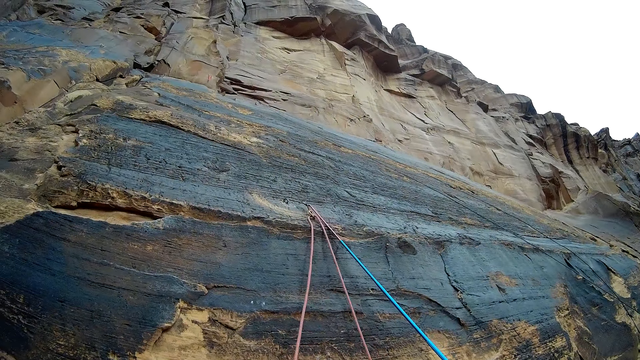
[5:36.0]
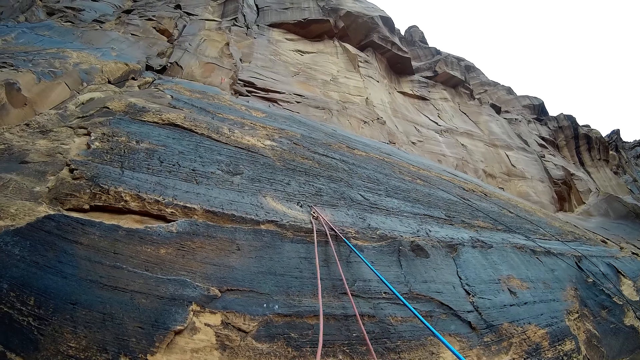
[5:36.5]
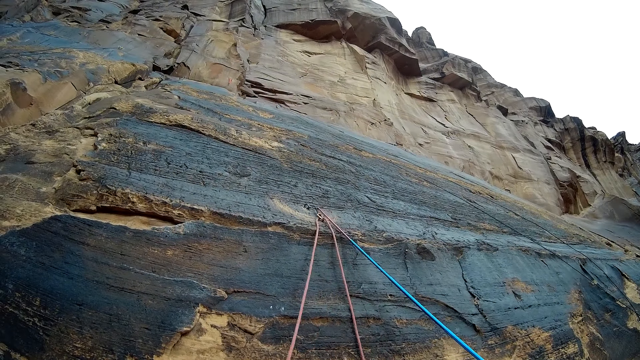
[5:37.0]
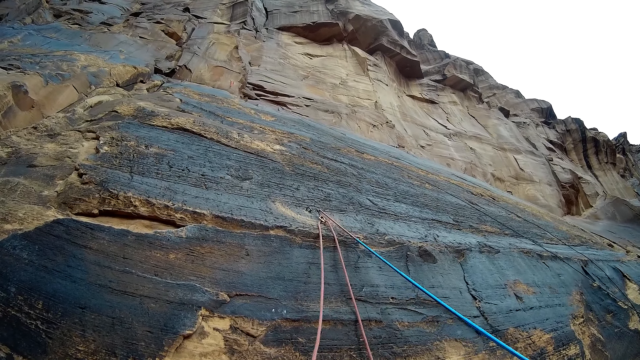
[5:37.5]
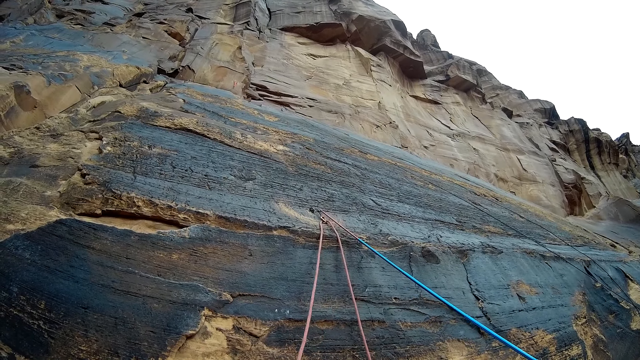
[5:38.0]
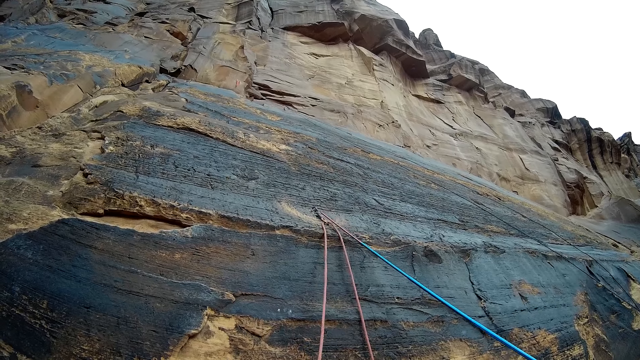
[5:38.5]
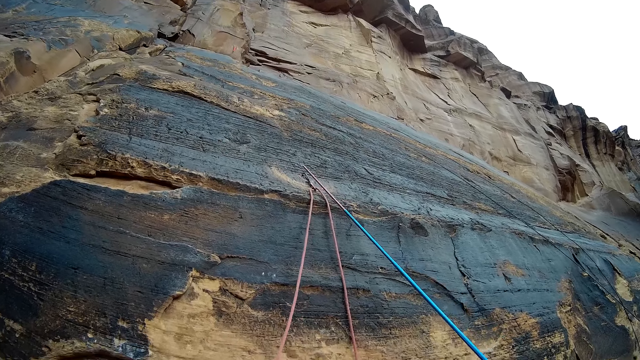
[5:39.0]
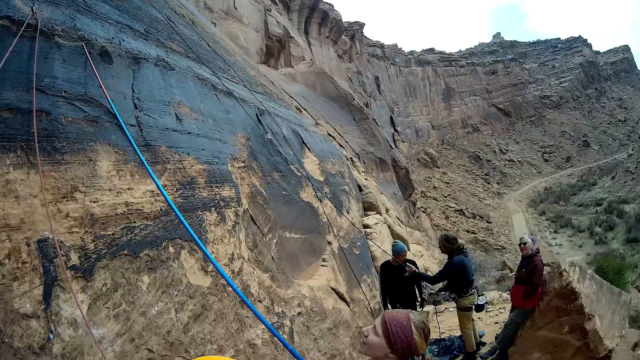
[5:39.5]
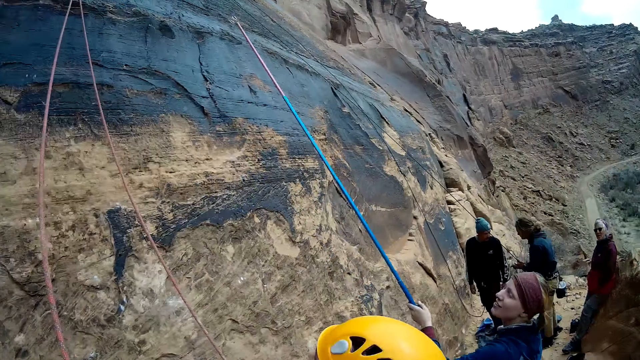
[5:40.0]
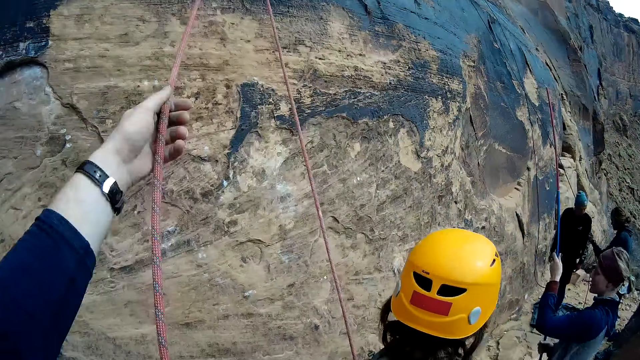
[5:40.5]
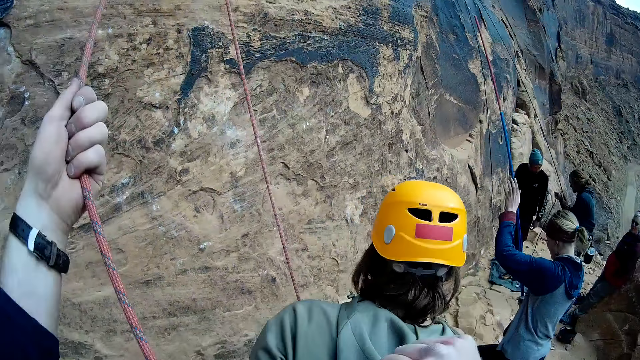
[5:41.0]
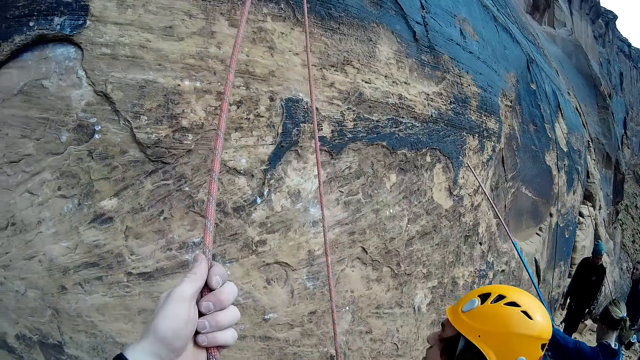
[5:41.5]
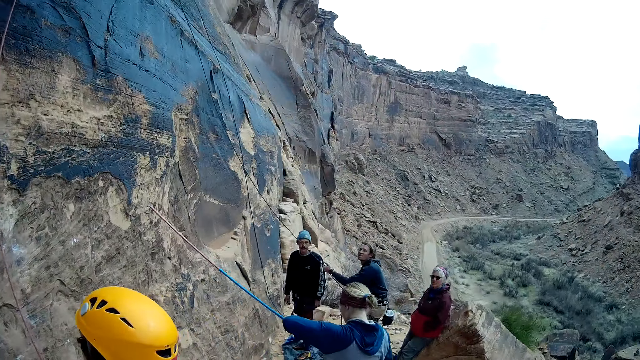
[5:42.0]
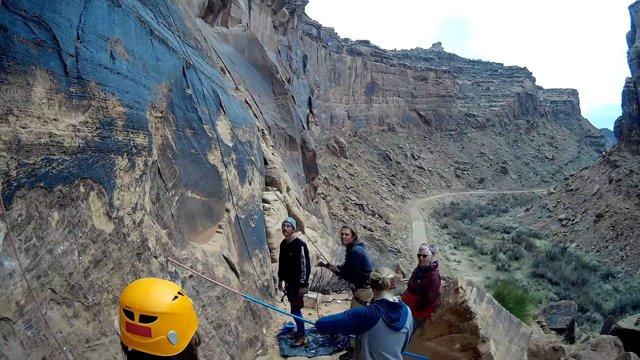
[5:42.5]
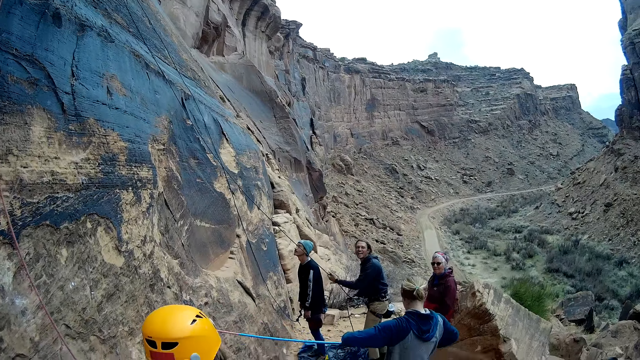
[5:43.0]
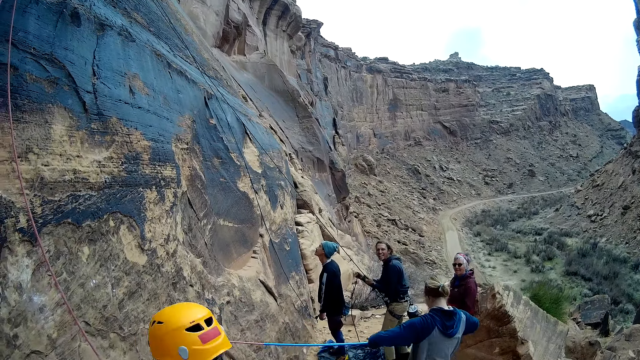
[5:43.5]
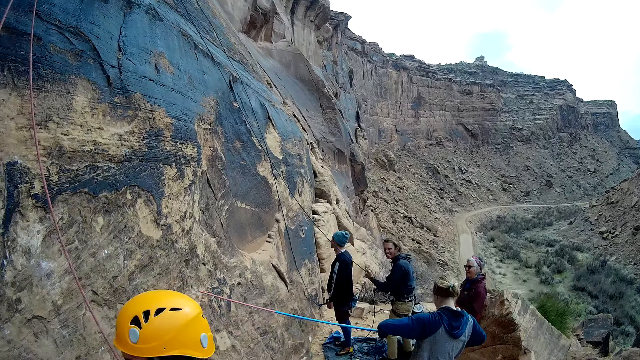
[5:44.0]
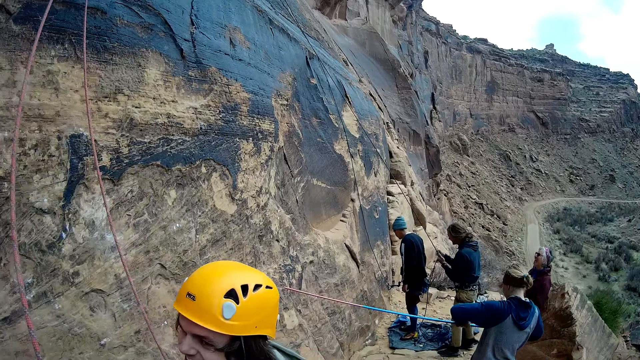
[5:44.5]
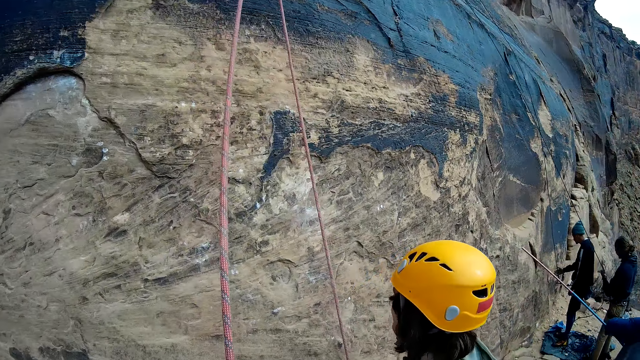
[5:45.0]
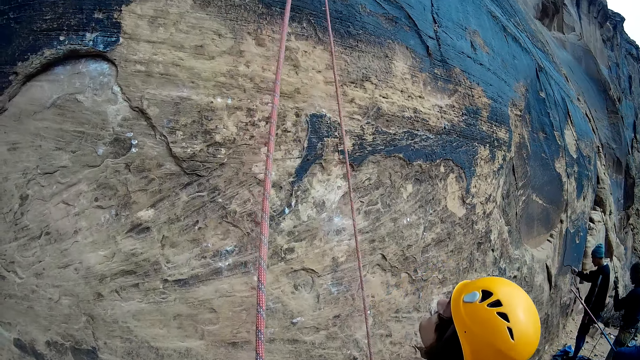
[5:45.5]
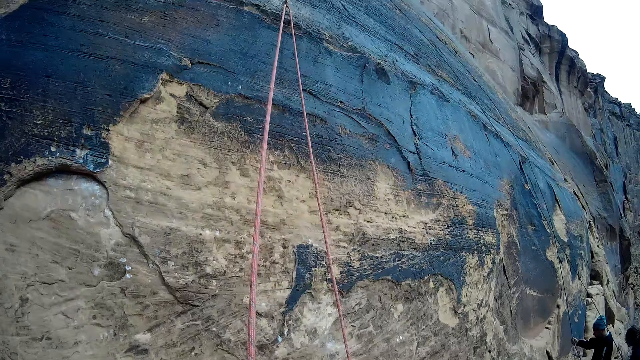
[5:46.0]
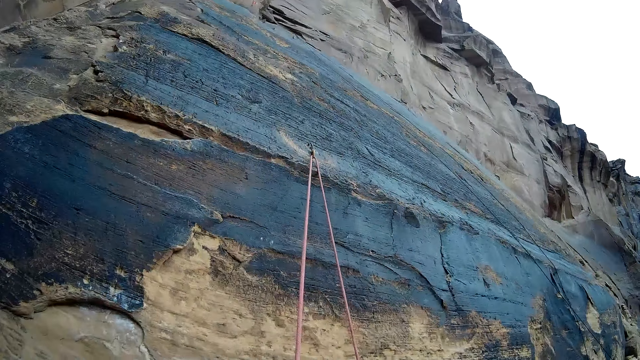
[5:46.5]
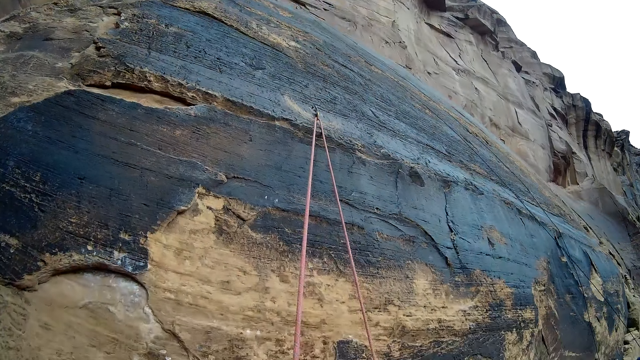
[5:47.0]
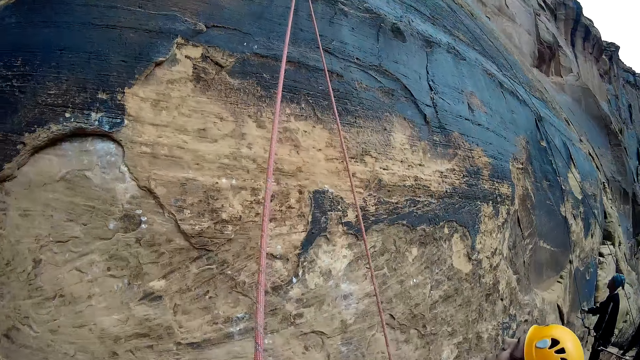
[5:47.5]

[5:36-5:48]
A man hooks the quick draw on an anchor on the rock mountain. The camera wearer pulls the rope. The man adjusts the metal bar. The camera wearer looks around.

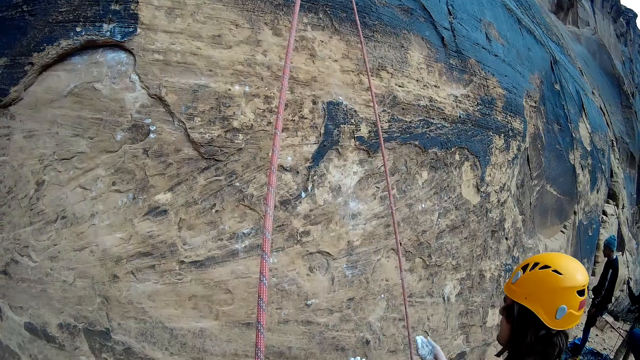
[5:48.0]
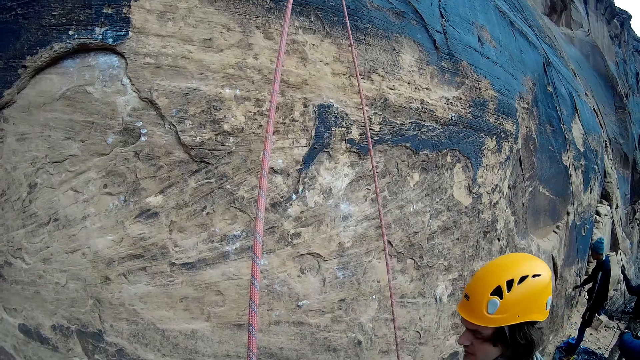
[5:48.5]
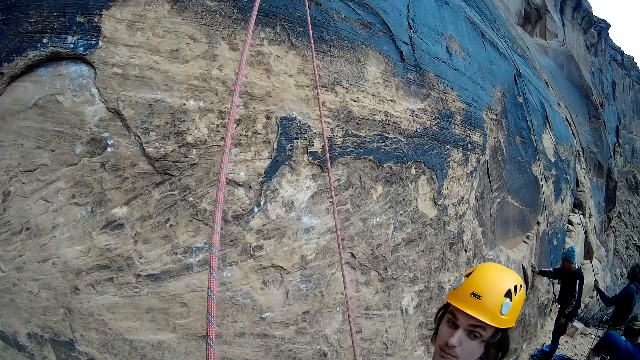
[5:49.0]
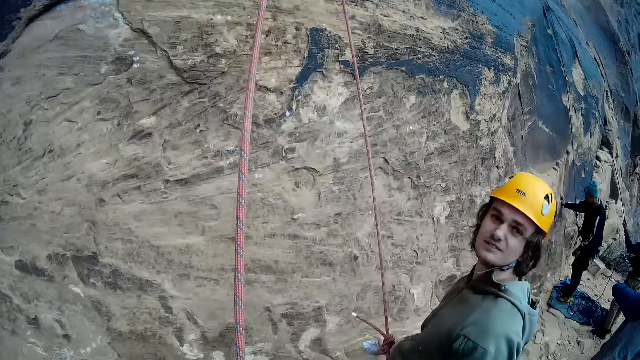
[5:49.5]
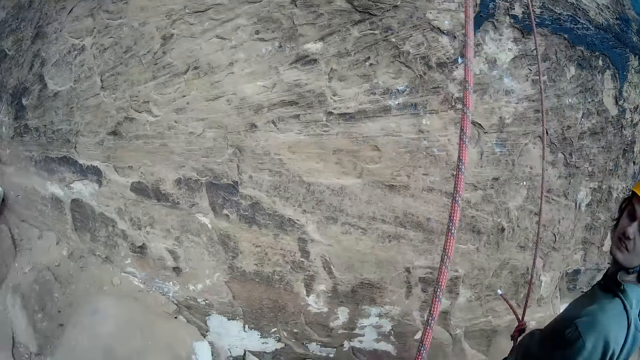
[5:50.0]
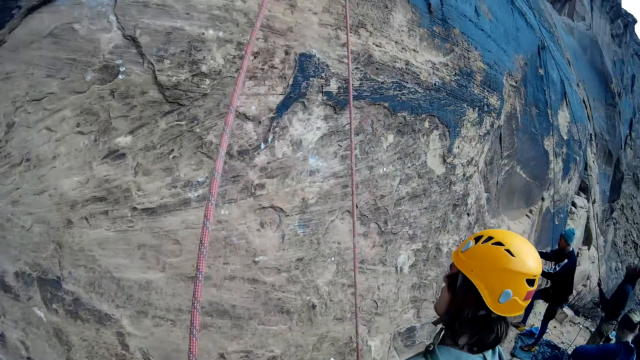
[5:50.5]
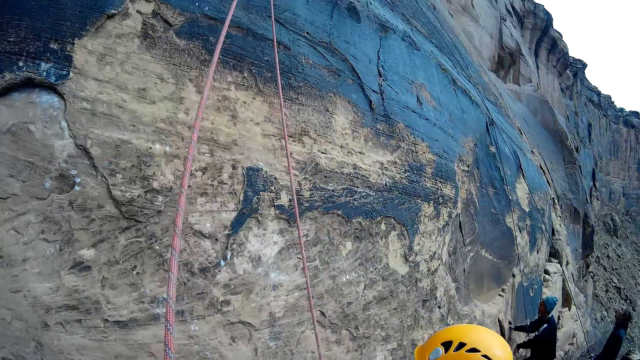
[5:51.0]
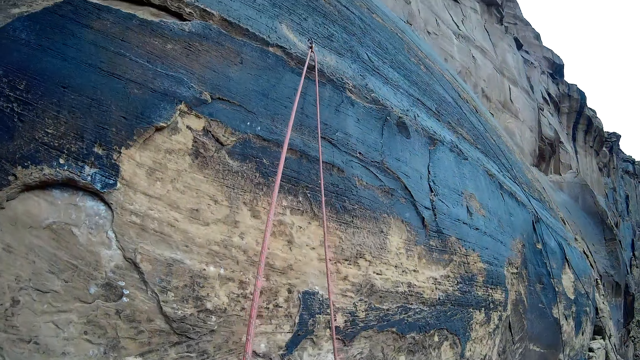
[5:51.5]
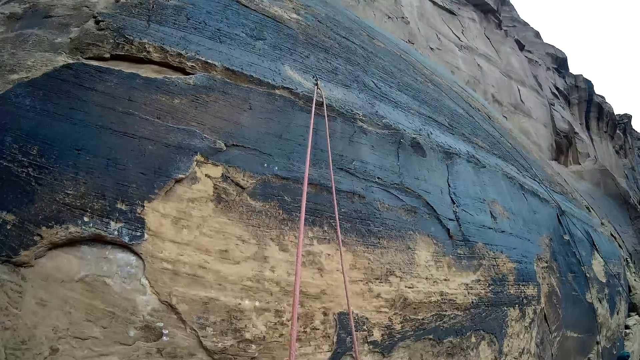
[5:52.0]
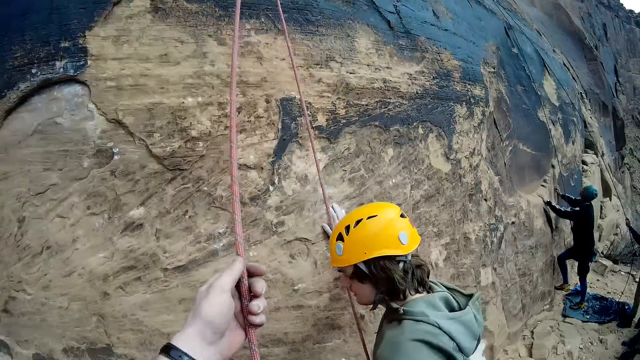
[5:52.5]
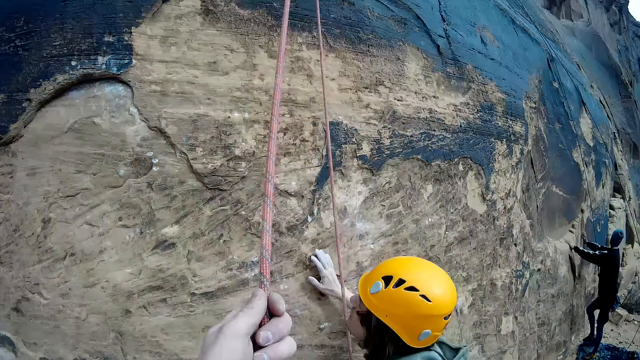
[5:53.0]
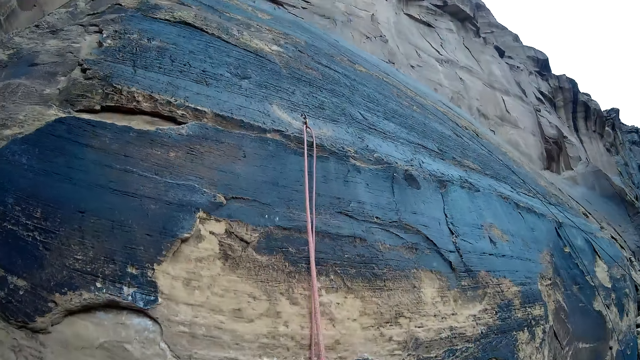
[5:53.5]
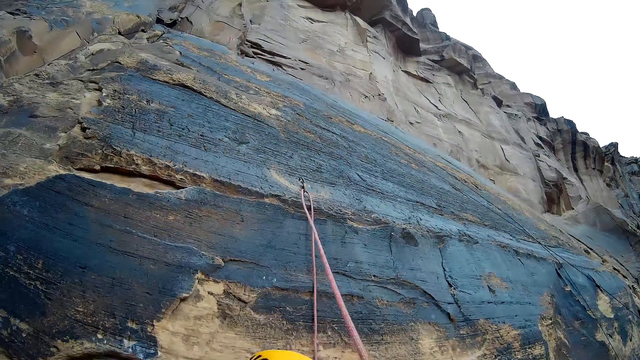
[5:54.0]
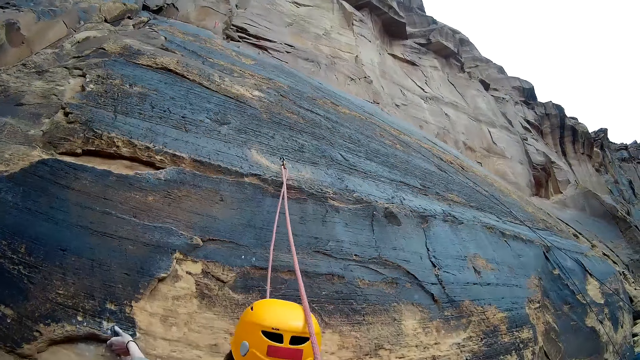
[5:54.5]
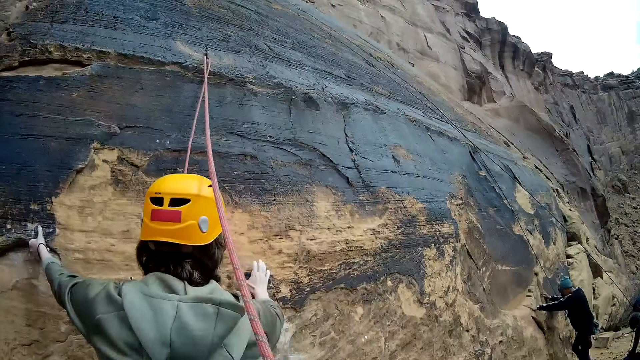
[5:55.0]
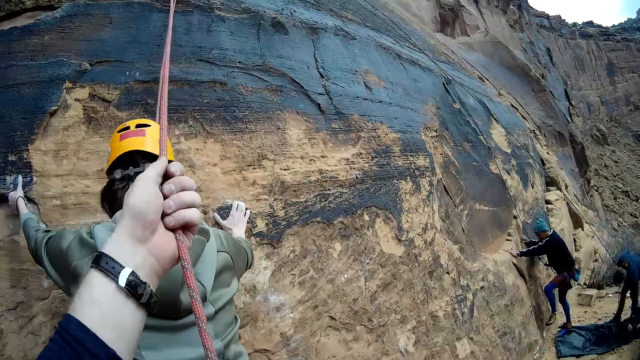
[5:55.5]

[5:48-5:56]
The camera wearer pulls at the rope fixed to the mountain wall. A man holds on the rock mountain. The man lifts a leg on the rock mountain. The camera wearer adjusts the rope.
